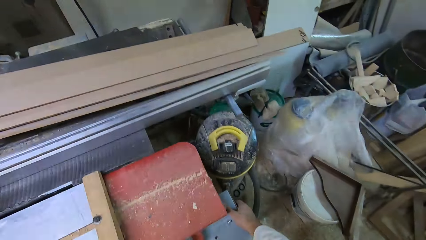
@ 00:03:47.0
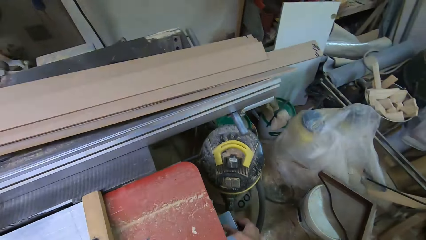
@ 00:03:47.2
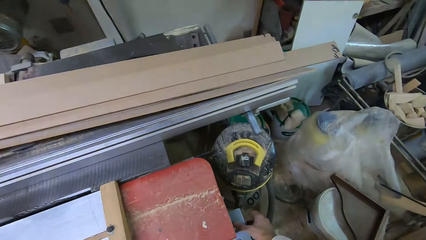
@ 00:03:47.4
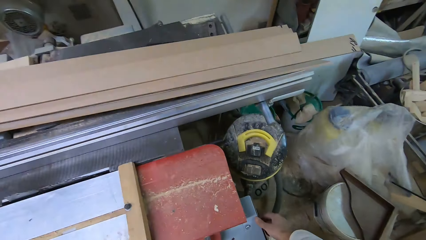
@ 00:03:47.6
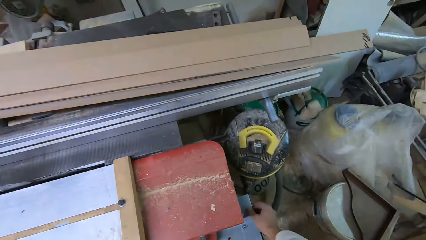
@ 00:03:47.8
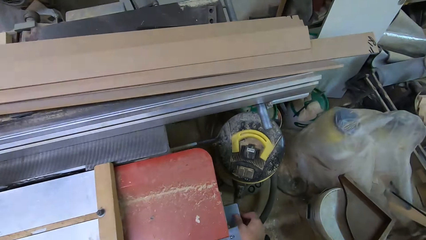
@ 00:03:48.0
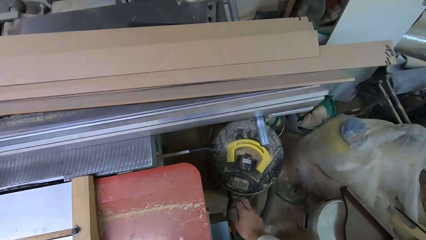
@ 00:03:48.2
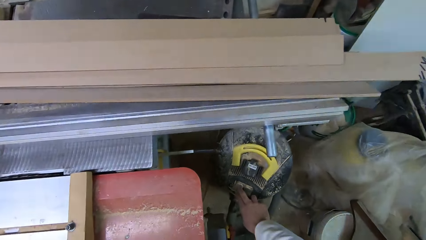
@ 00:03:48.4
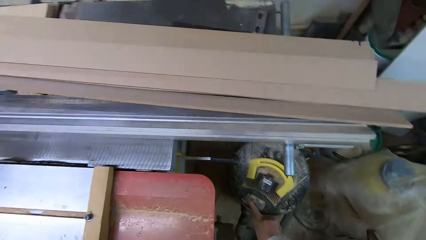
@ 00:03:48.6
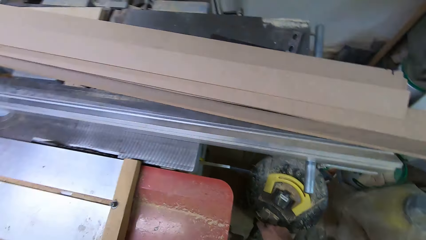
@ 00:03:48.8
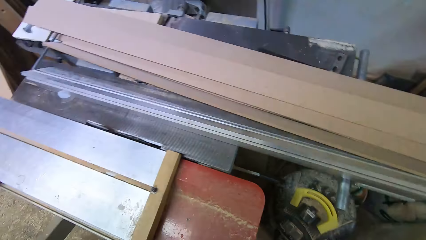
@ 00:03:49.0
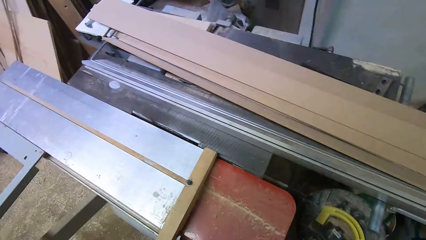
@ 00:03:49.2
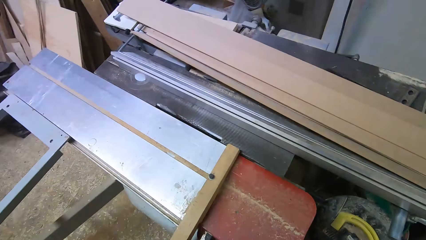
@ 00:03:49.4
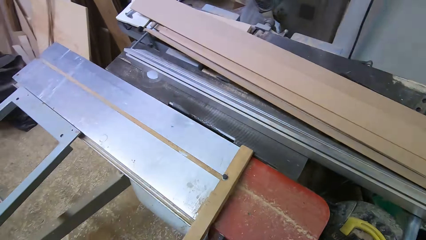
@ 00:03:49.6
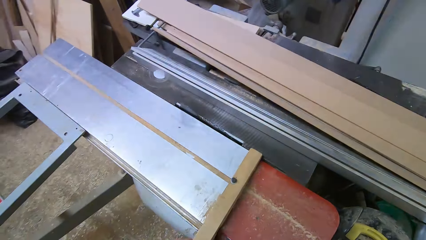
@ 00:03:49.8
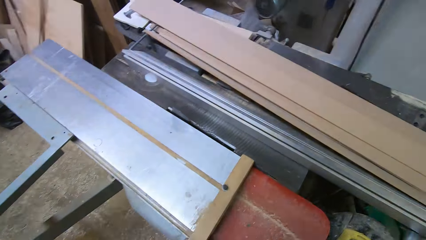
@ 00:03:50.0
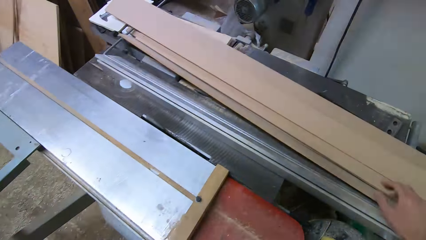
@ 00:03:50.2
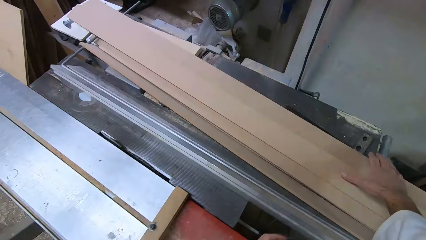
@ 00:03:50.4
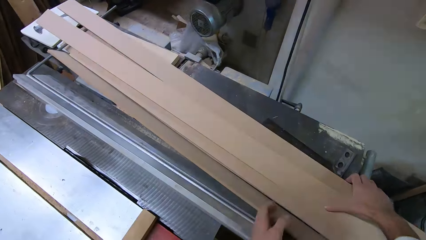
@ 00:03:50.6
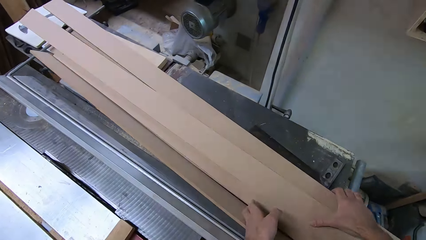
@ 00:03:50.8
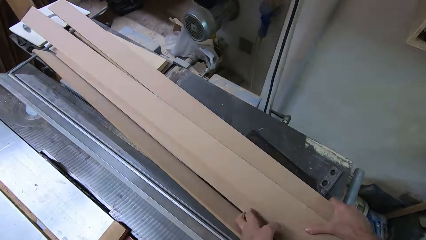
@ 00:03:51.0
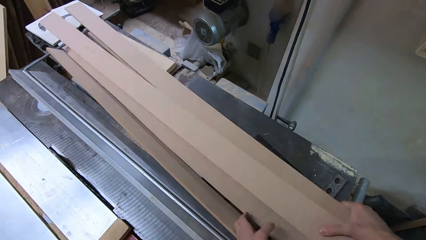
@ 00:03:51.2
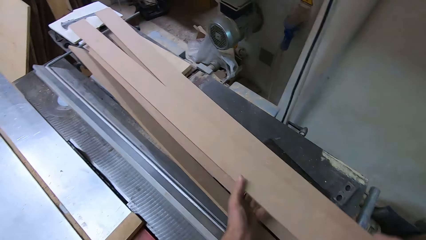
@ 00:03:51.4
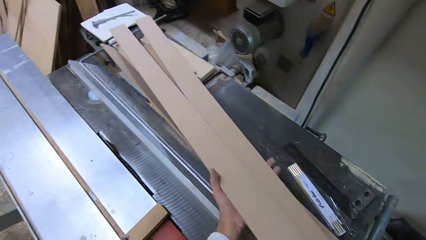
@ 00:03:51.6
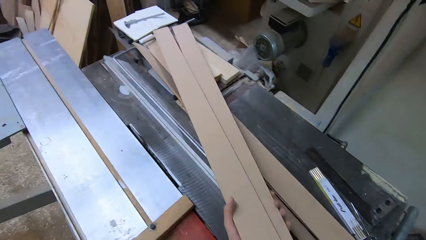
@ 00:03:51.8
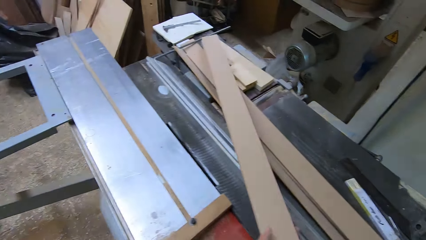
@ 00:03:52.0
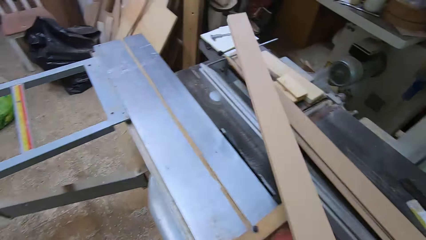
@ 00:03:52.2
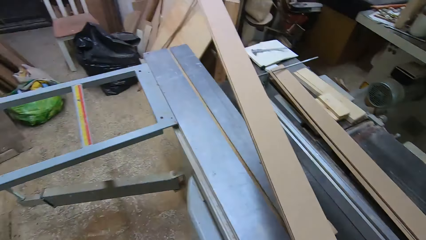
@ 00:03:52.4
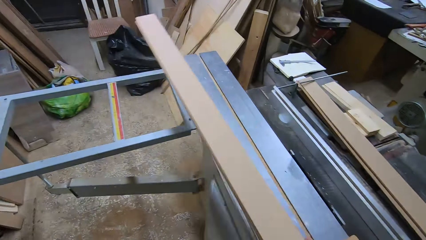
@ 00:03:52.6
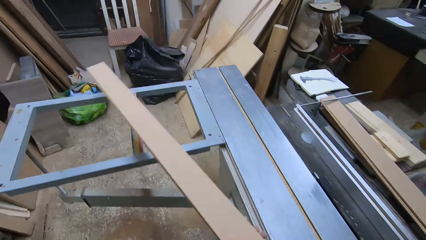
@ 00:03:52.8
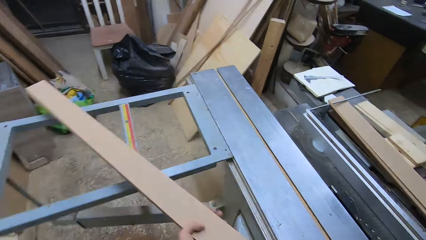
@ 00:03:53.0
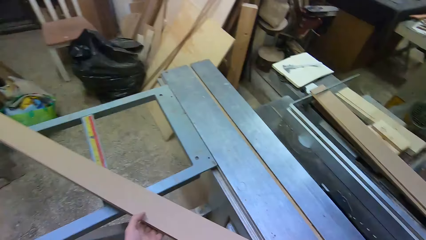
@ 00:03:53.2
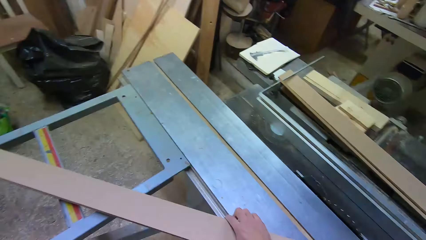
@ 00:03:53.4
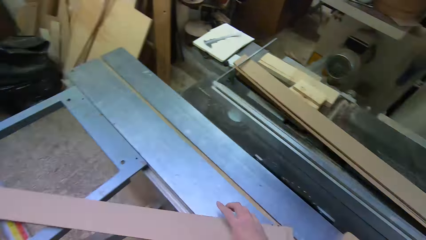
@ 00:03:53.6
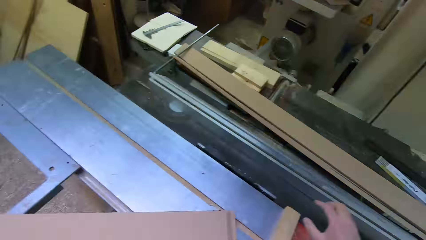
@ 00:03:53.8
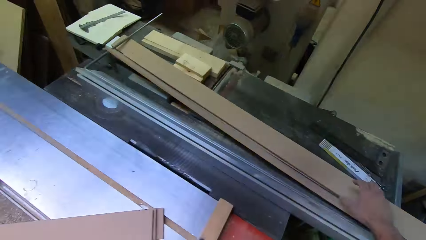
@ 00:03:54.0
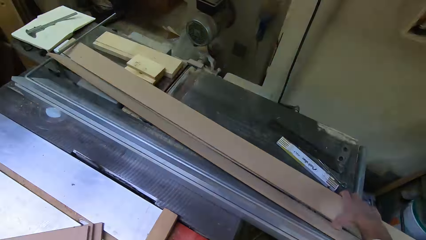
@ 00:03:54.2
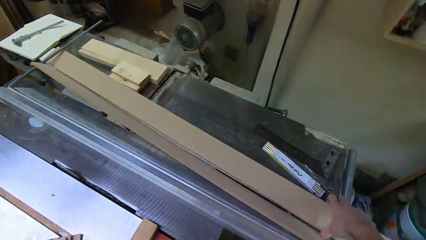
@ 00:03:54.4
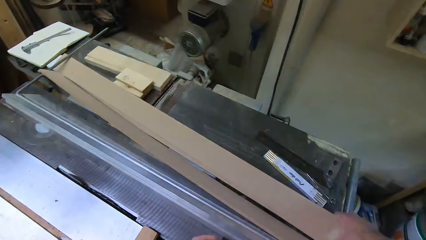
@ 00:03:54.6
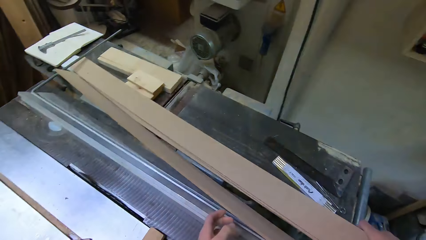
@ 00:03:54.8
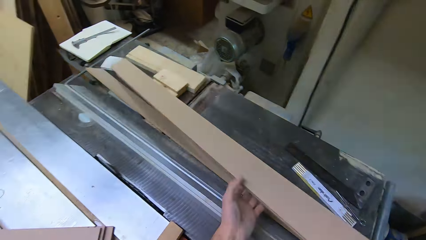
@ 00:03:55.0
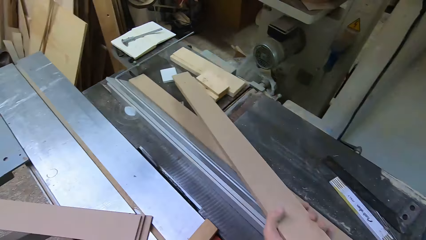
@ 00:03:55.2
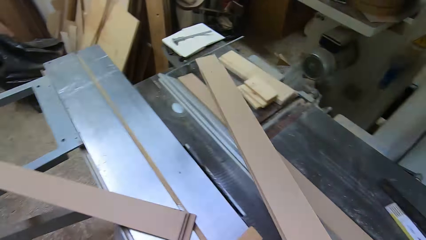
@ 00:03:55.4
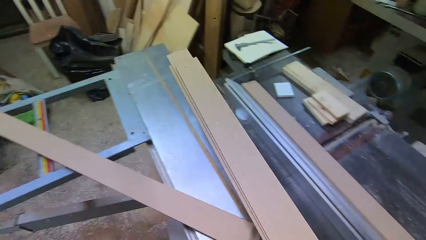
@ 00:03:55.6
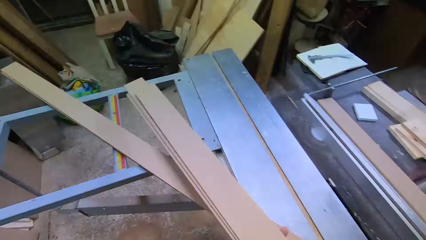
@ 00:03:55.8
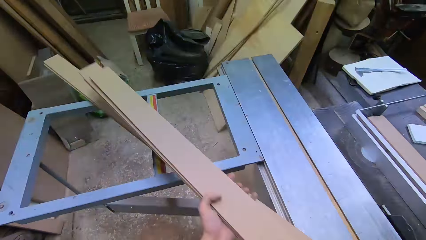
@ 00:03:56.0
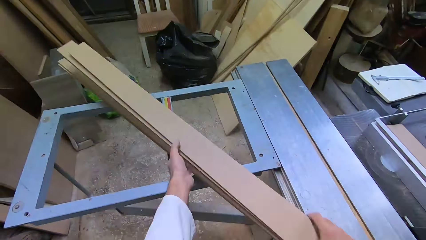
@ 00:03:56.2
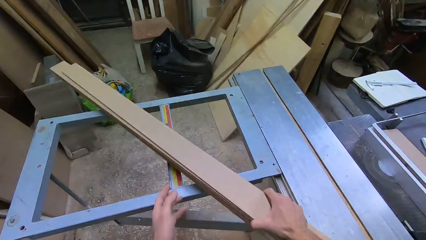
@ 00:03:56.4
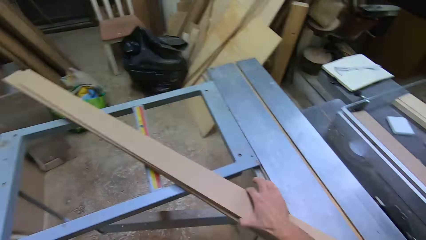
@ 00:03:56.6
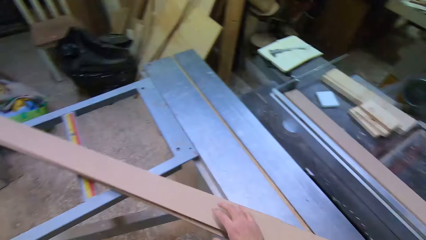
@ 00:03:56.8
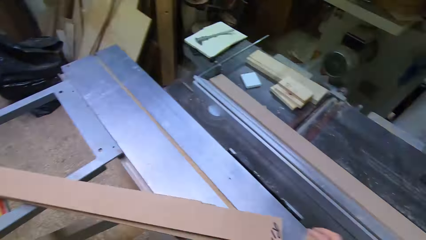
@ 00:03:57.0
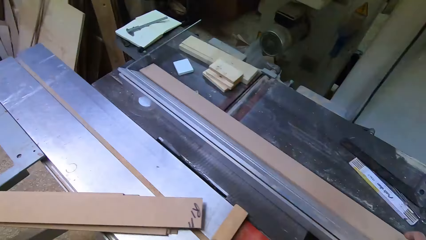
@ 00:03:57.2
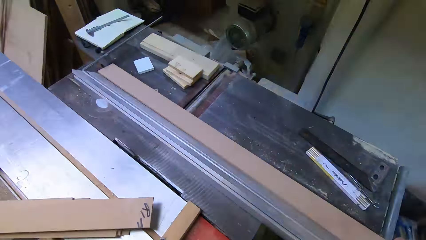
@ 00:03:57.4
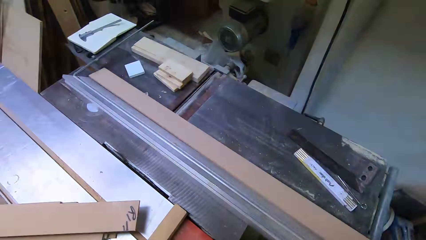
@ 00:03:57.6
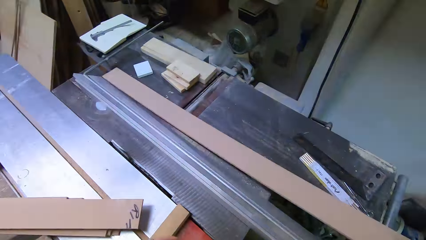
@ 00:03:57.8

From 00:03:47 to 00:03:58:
The camera wearer adjusts the cutting machine. They turn off the table saw from its switch. They move the plywood cutouts from the table saw extension to the table saw rail. They pick the woods from the table and put the wood on the cutting machine again.

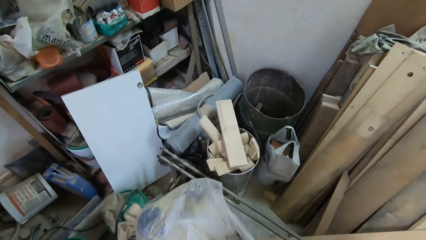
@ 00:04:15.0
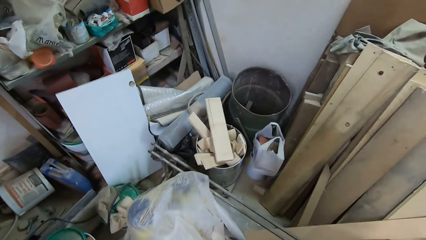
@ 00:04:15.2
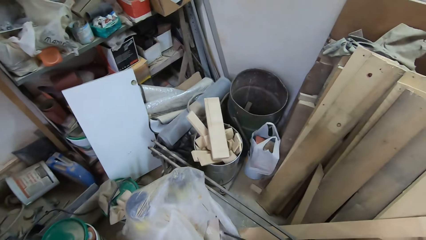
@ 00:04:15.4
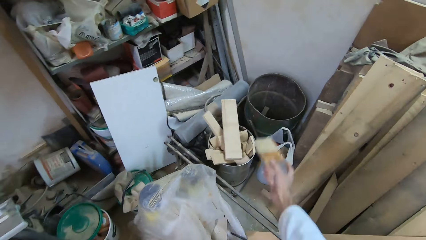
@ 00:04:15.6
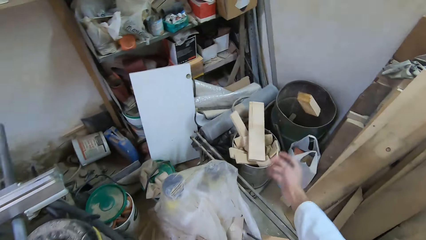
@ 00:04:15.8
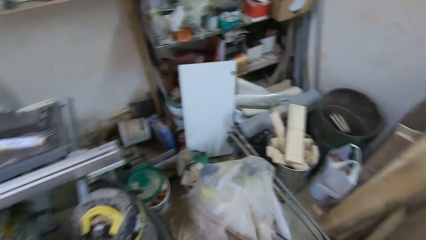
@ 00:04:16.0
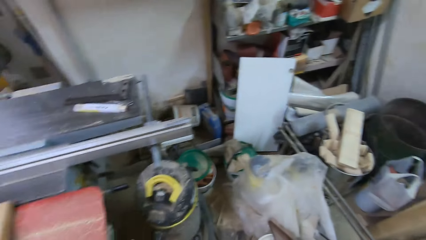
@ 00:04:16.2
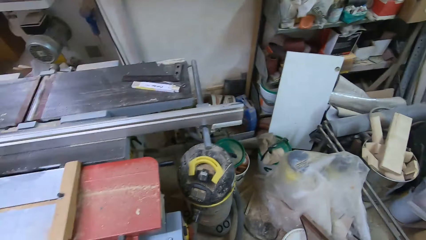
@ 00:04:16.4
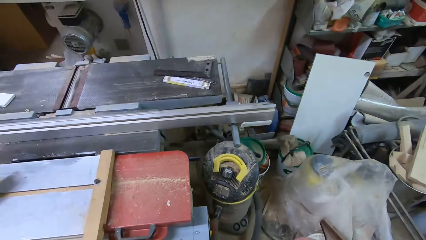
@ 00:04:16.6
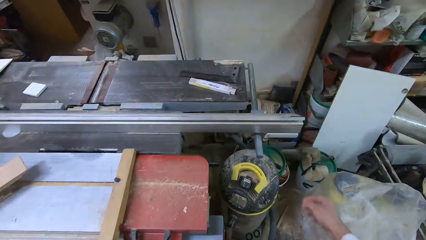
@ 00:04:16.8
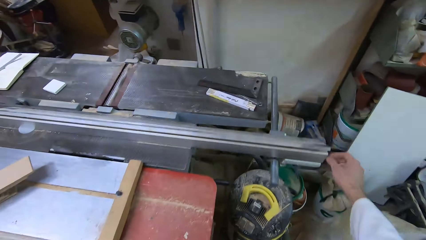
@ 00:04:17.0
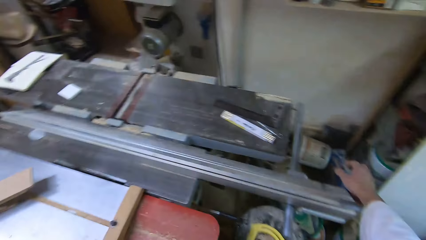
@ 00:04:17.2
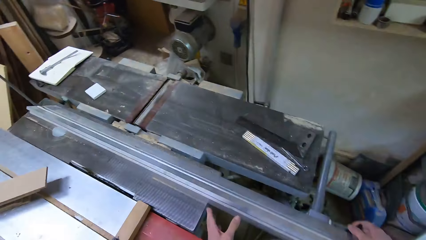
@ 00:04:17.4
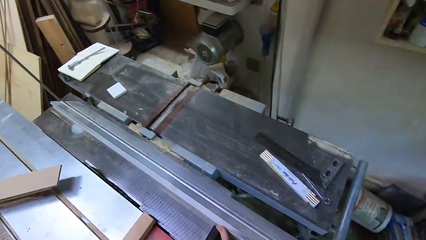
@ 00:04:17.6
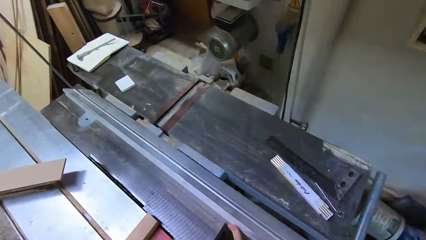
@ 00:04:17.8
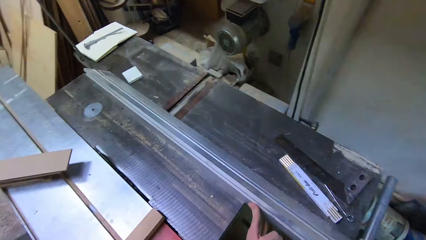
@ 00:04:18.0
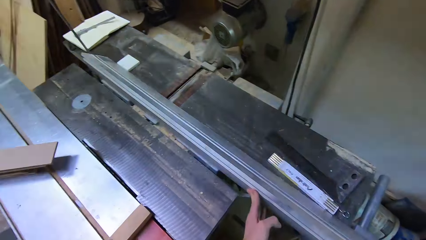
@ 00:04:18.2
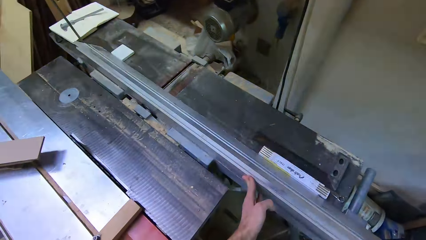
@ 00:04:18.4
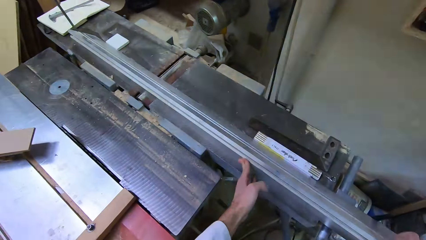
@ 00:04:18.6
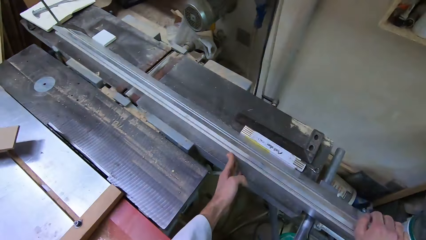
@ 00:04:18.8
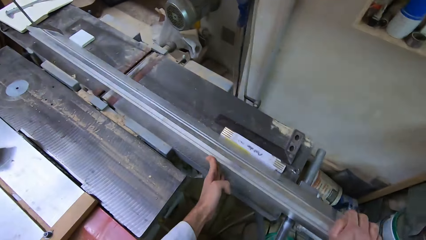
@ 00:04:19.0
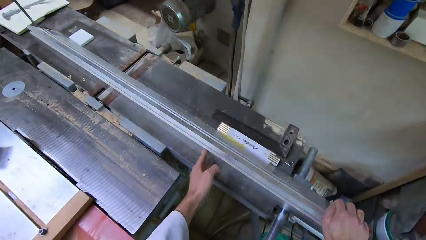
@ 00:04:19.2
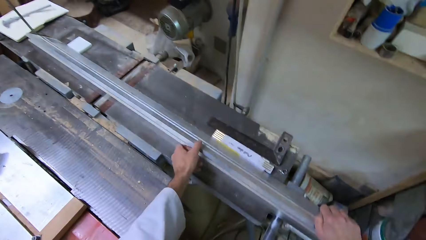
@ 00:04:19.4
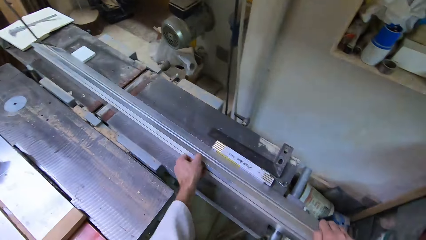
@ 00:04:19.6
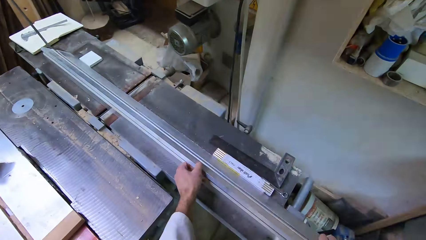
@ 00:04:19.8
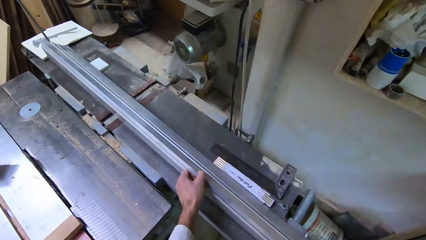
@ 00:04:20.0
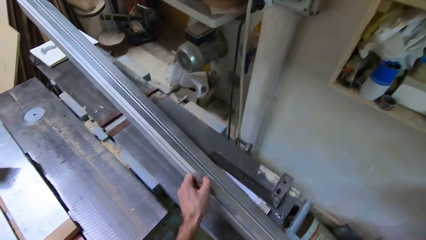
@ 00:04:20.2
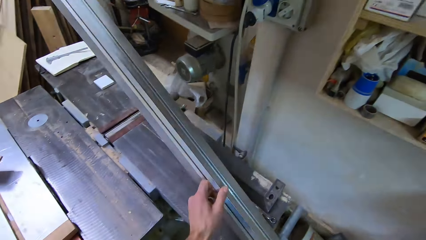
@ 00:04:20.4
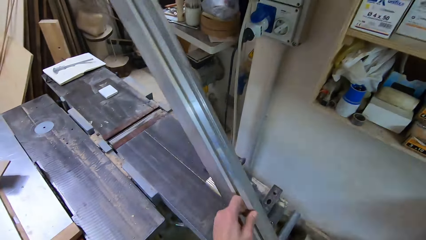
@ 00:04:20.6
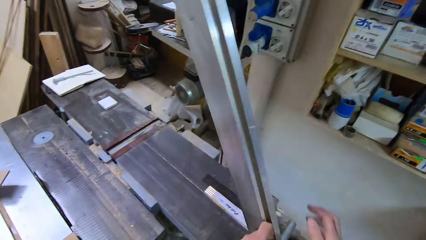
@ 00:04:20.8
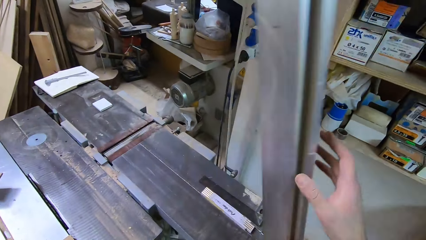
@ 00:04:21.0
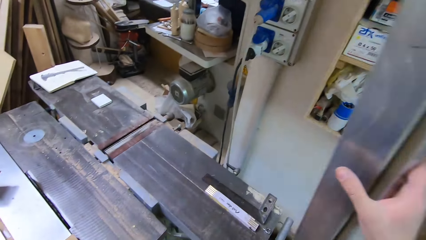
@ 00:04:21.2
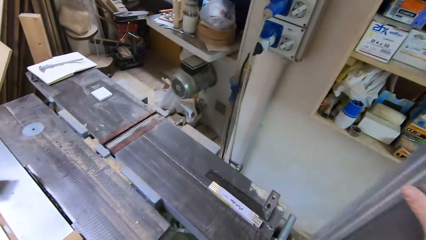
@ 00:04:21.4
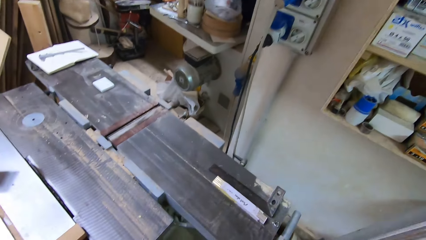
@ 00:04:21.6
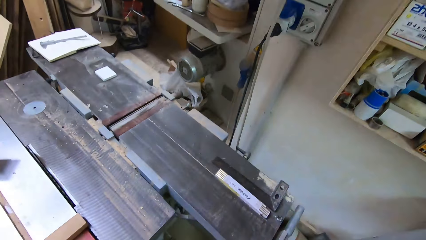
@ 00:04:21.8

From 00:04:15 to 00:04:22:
The camera wearer throws the pieces of wood in a bucket on the floor. They remove the rip fence of the table saw.
